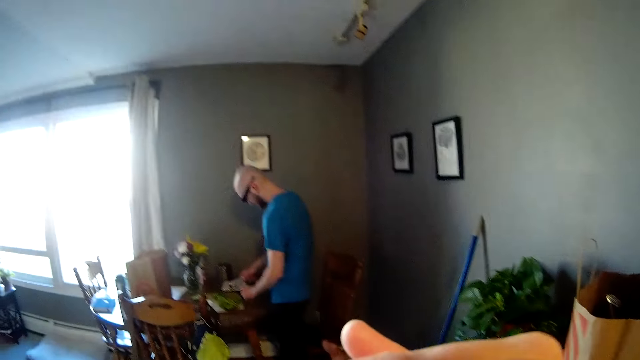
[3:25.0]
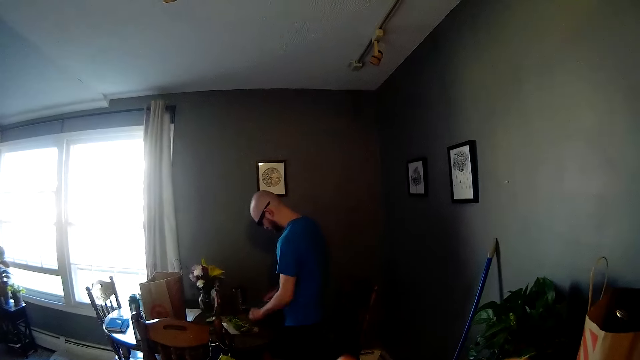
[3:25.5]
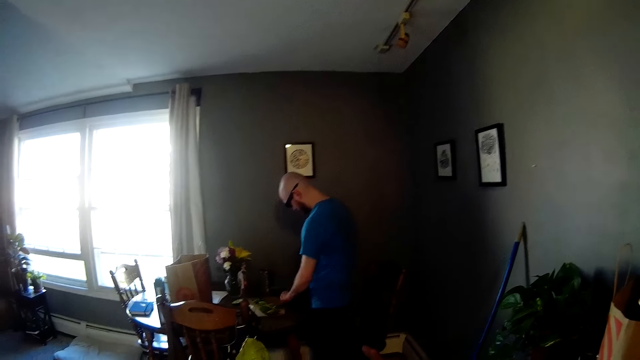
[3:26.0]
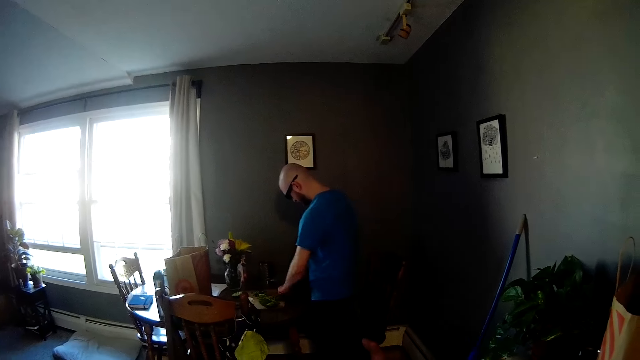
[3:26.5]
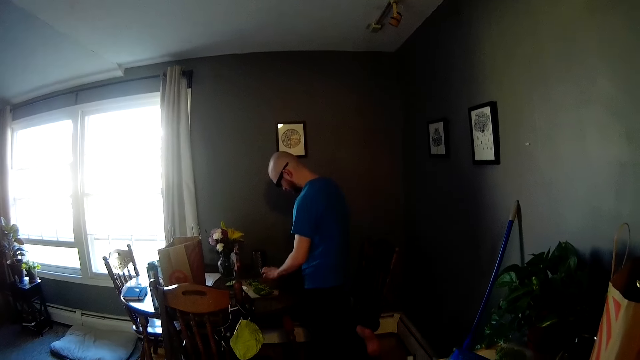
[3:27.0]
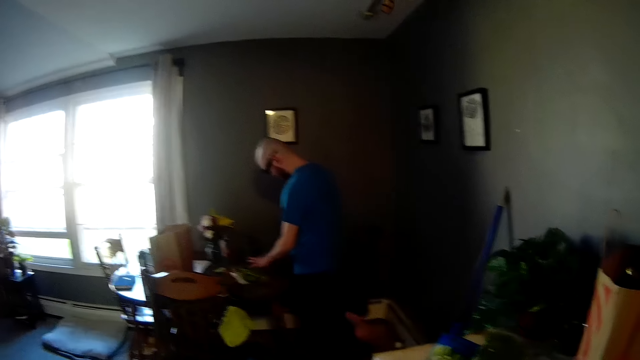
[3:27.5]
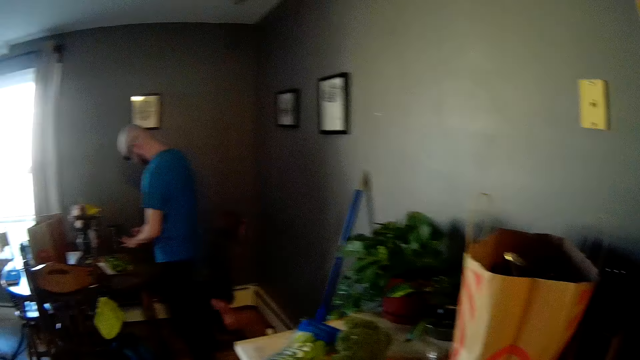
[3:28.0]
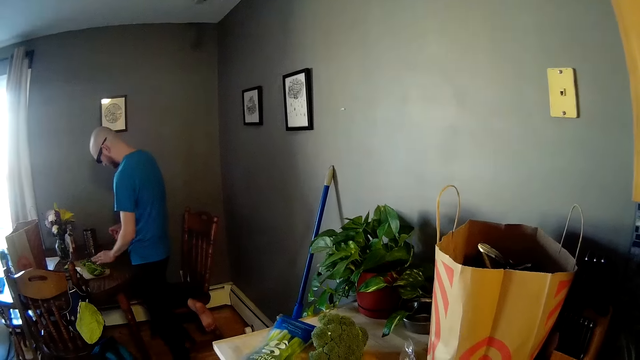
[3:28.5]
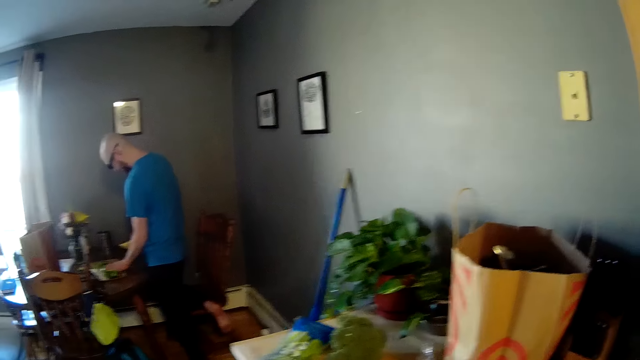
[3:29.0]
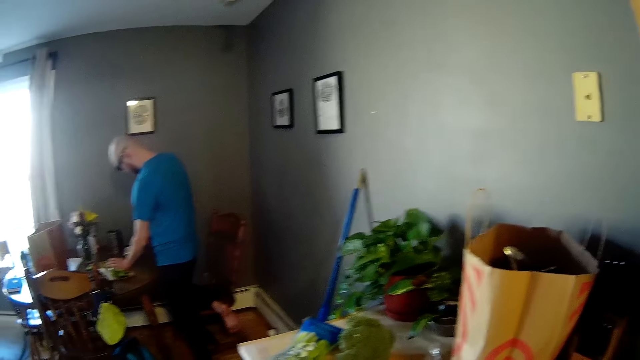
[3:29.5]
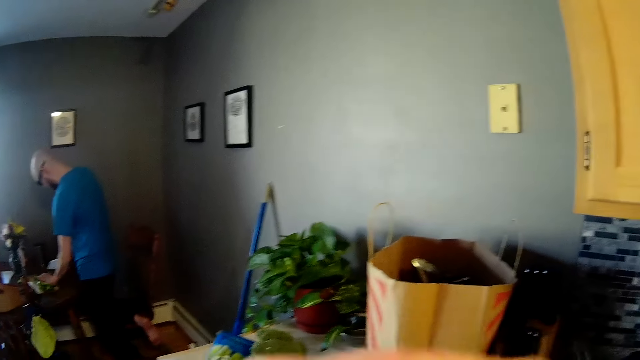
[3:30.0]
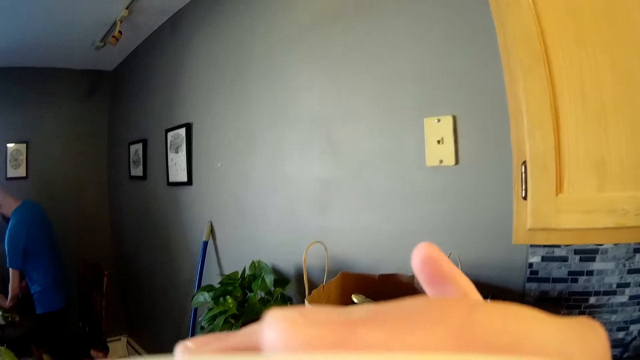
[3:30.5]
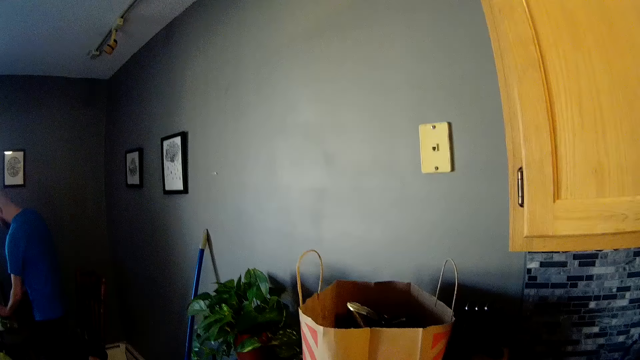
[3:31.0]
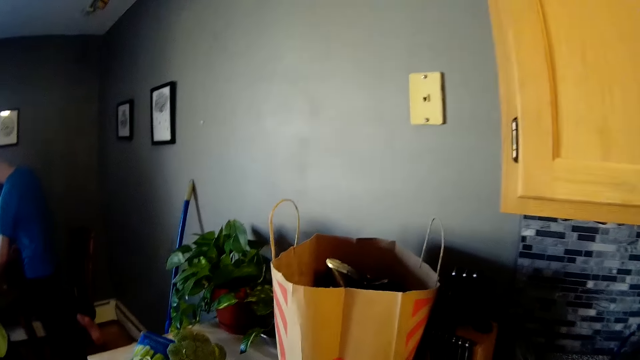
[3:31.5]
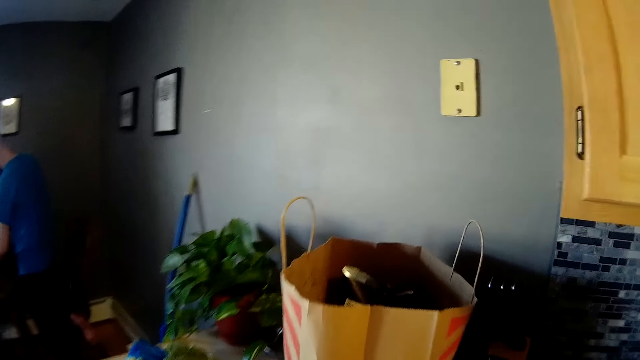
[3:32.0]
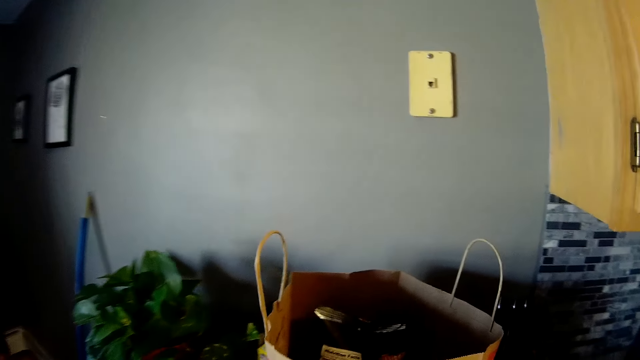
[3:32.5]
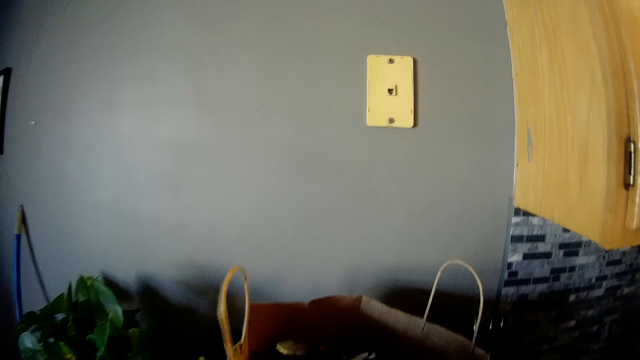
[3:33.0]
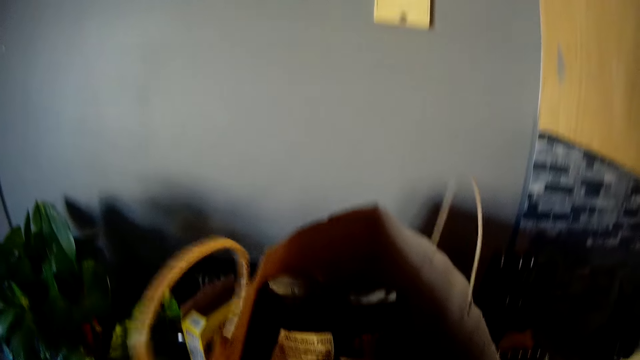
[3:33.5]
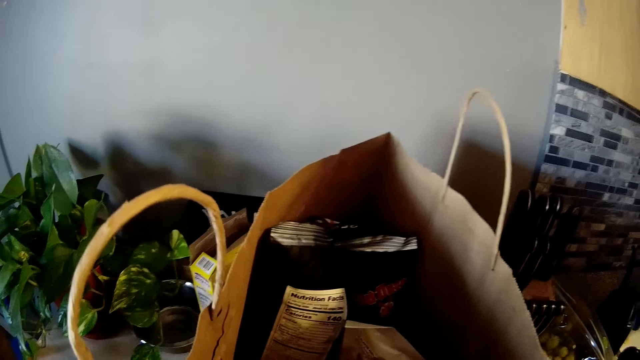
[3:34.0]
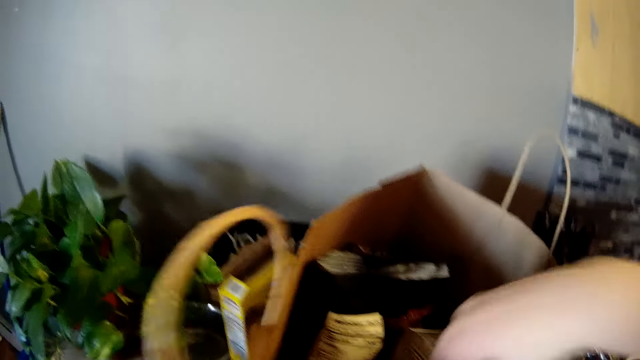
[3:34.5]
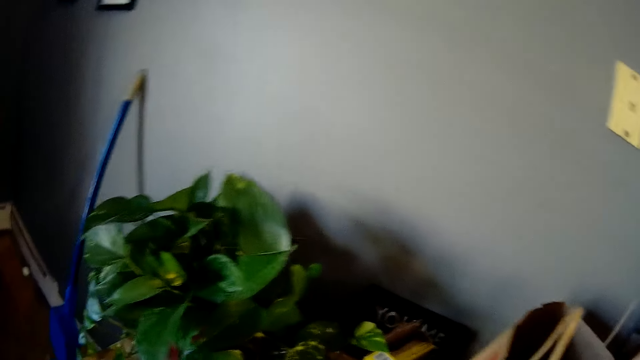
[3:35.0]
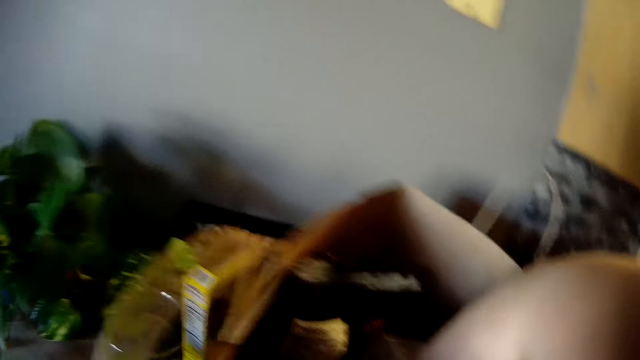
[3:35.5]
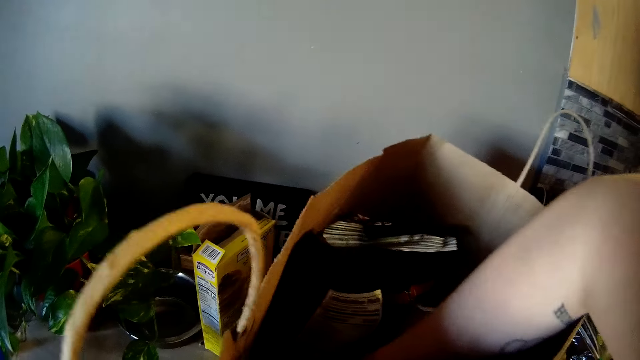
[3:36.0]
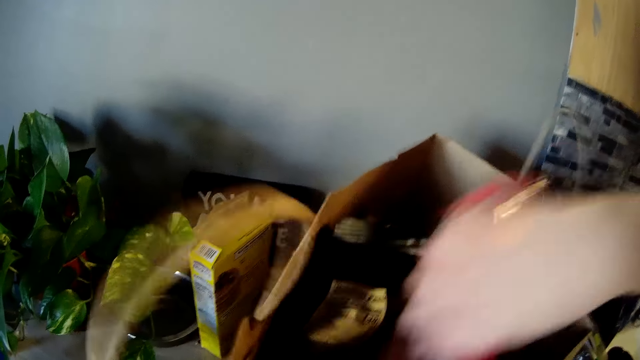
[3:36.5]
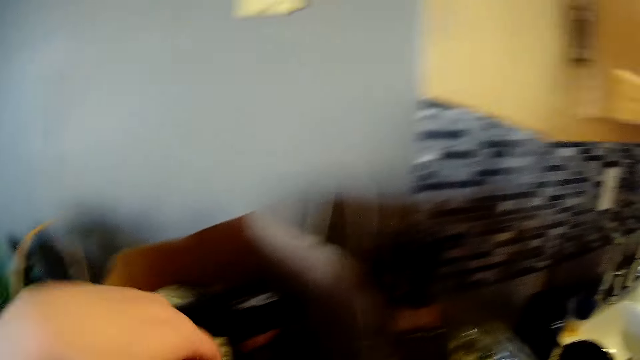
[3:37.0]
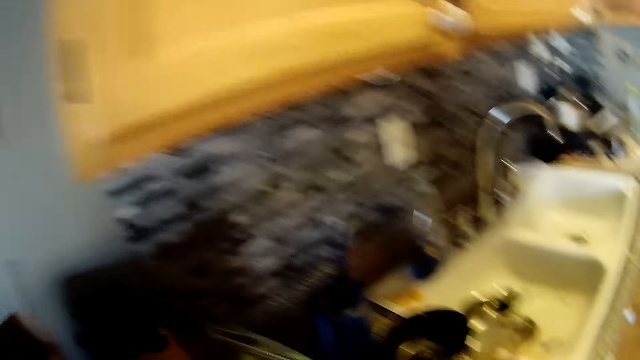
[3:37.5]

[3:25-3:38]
The camera wearer plays with her hands. She touches a paper bag on the kitchen counter with her right hand. She removes a pack of ingredient from the paper bag on the kitchen counter with her right hand.

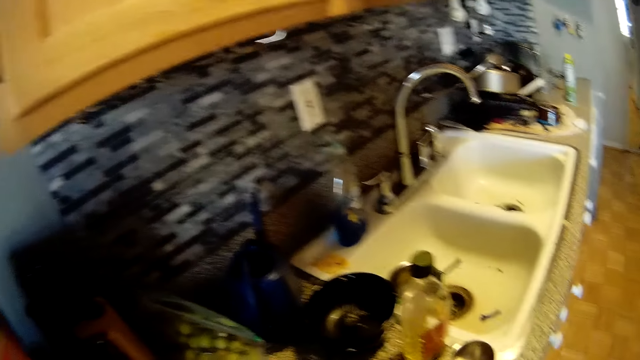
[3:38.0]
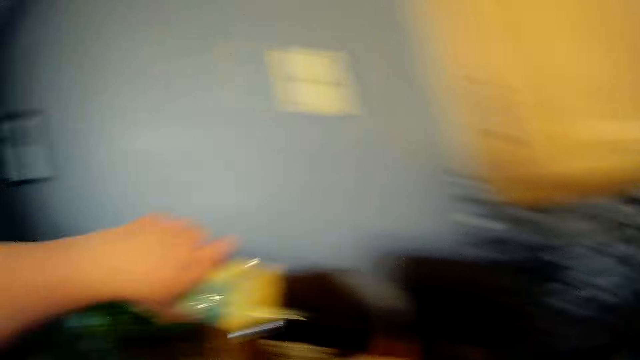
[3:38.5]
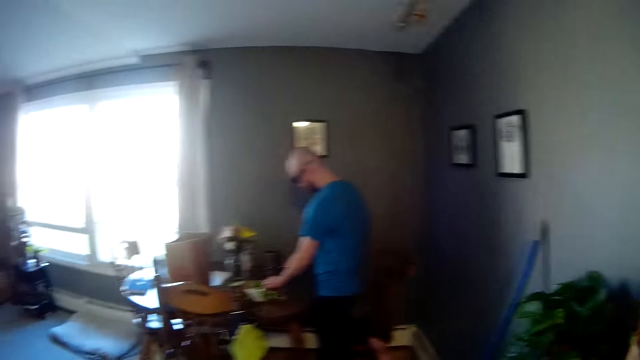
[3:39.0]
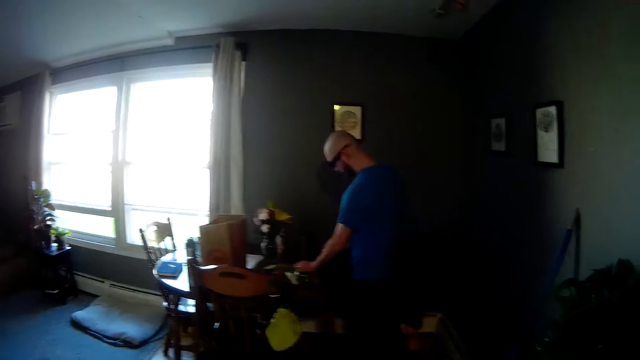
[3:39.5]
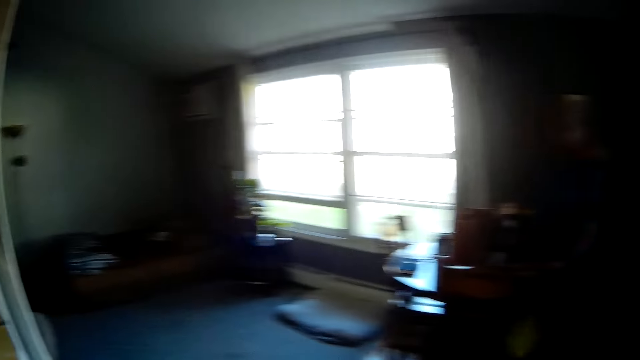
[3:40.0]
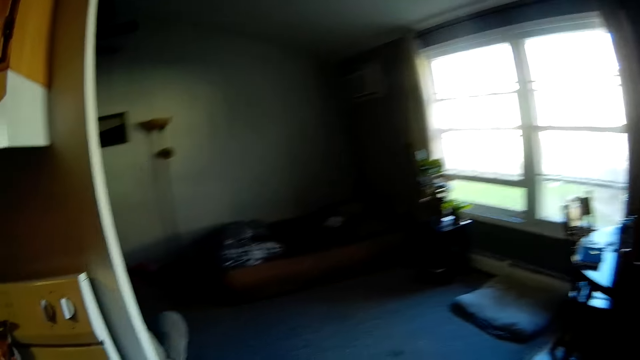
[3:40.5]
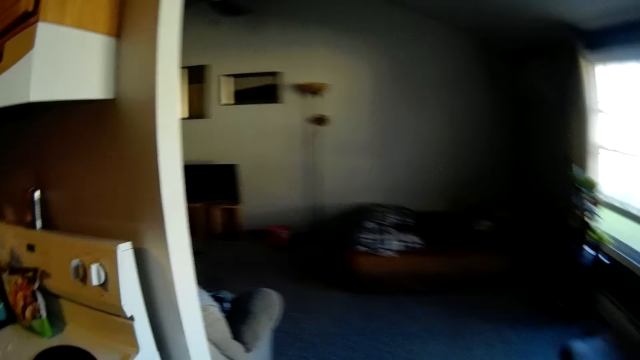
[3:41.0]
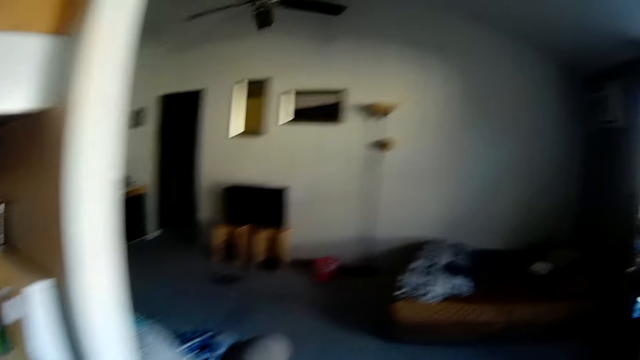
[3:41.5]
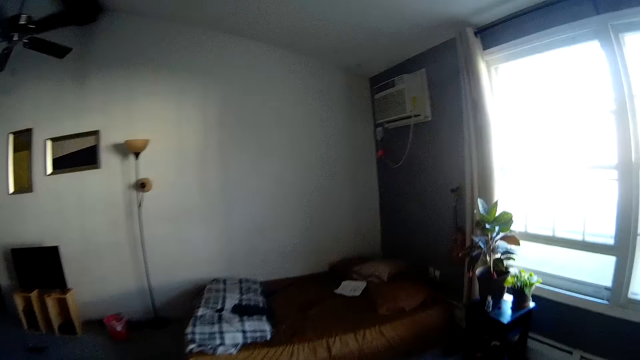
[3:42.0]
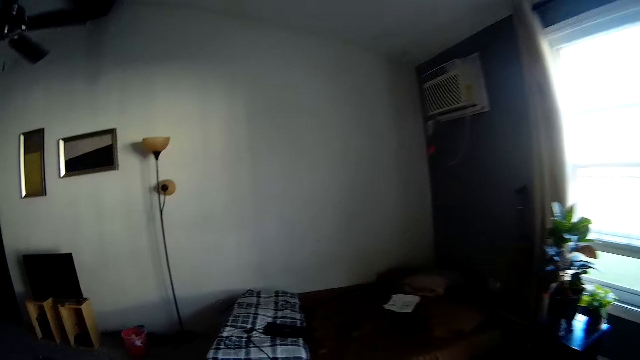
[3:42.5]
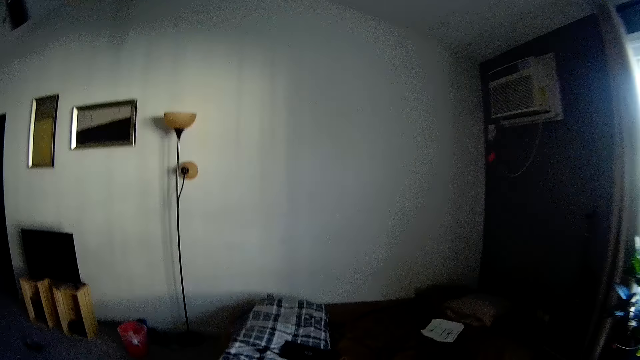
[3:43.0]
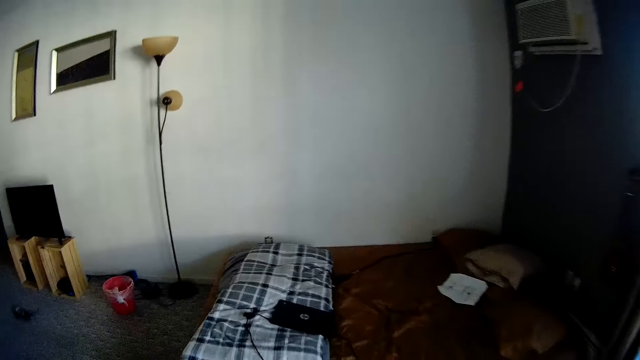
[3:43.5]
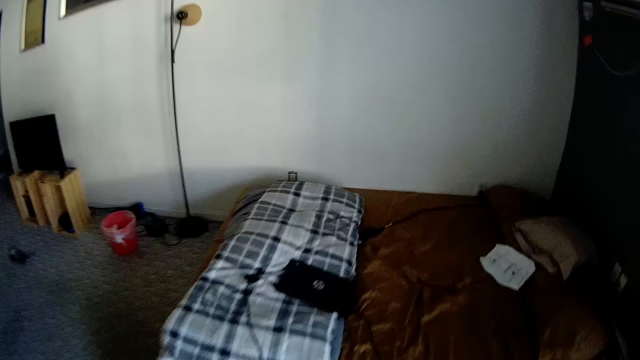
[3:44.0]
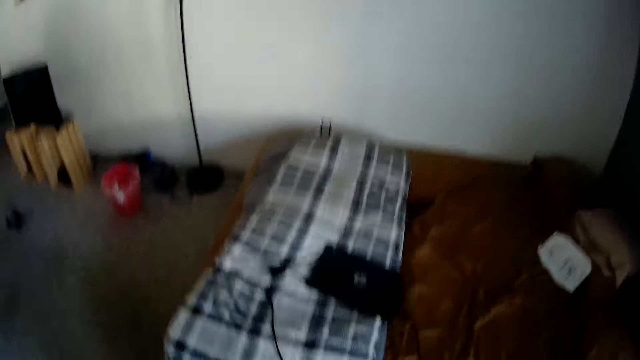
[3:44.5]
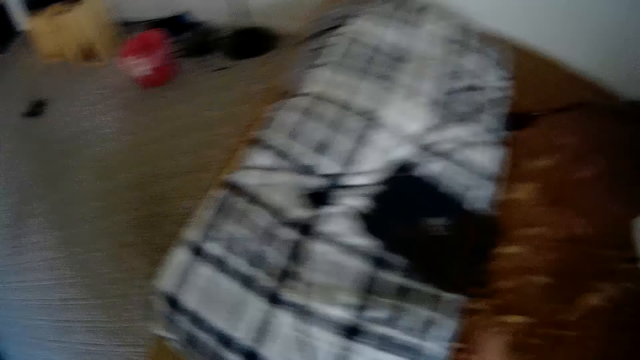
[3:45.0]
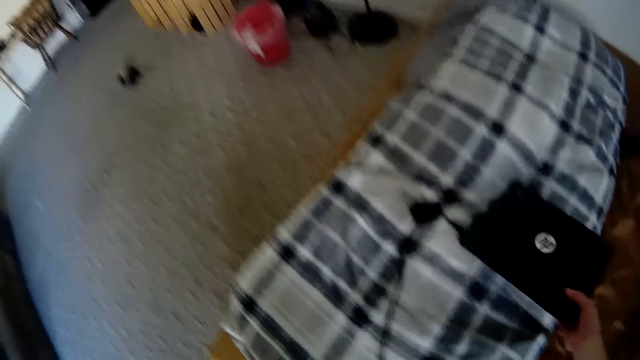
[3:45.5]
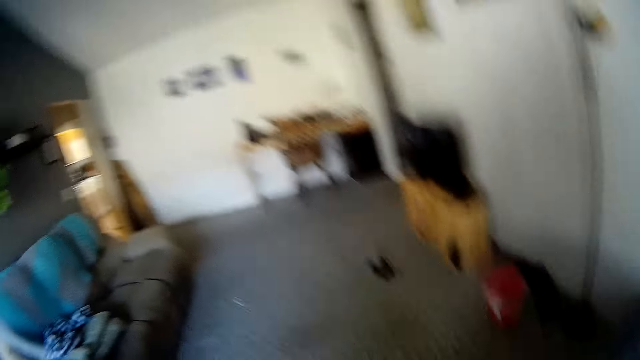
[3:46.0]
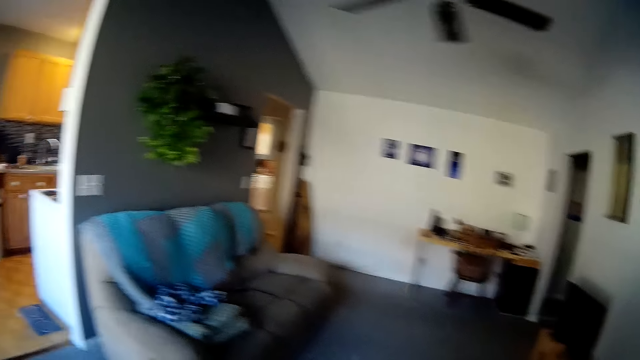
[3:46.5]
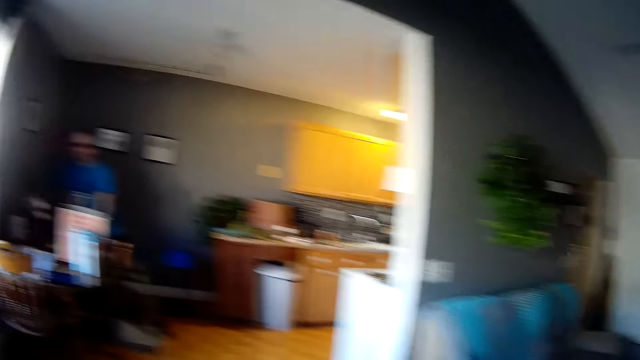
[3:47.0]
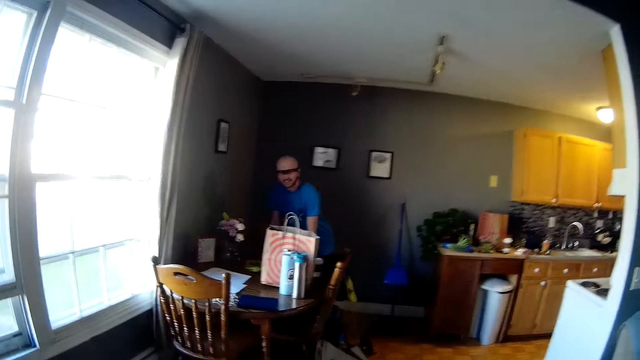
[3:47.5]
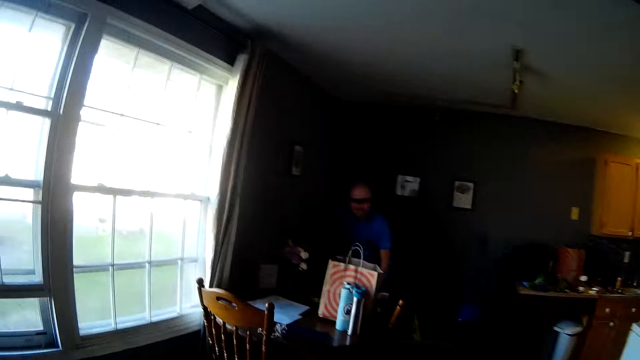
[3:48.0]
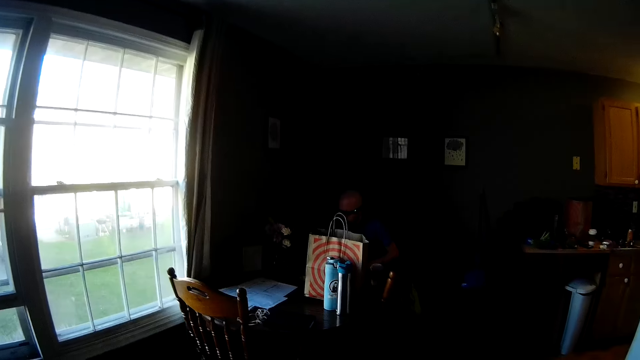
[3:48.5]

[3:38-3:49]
The camera wearer removes a pack of ingredient from the paper bag on the kitchen counter with her left hand. She walks into a bedroom. She picks up a laptop from a bed with her right hand.
